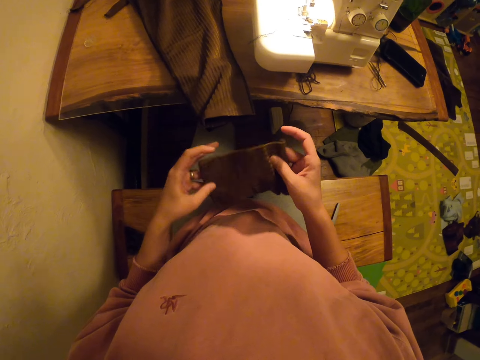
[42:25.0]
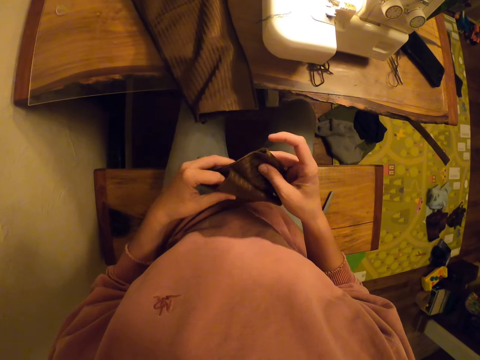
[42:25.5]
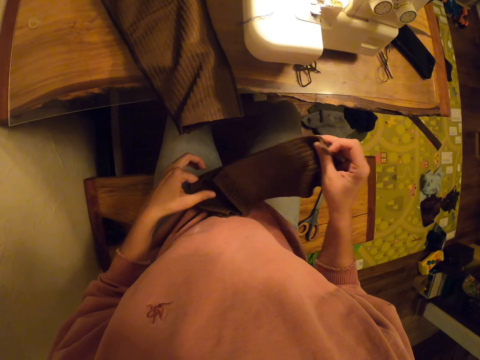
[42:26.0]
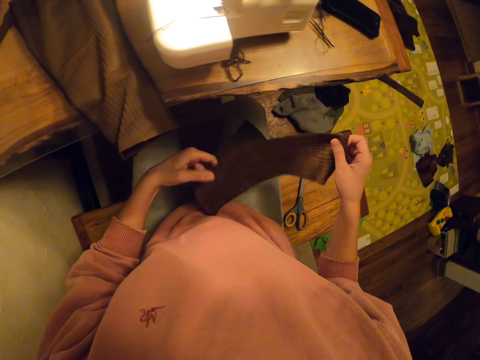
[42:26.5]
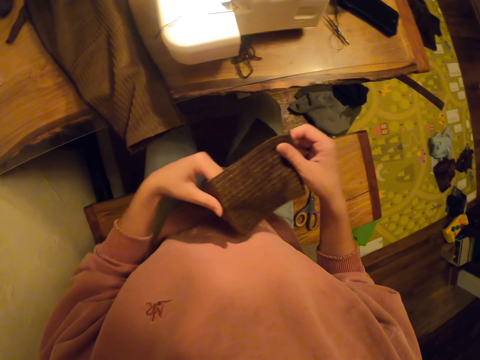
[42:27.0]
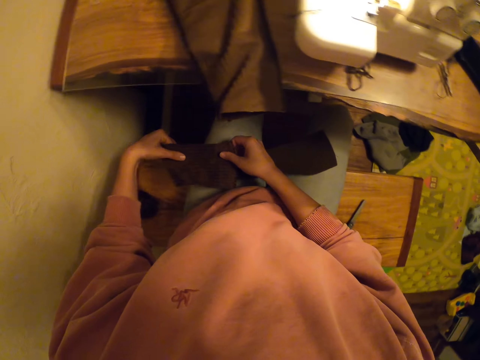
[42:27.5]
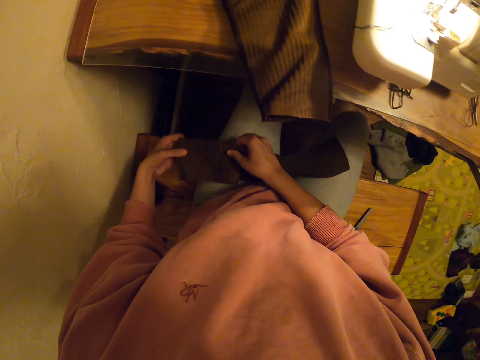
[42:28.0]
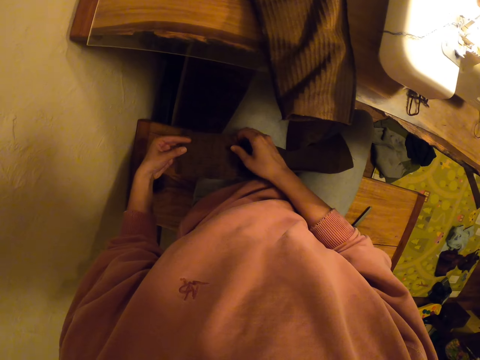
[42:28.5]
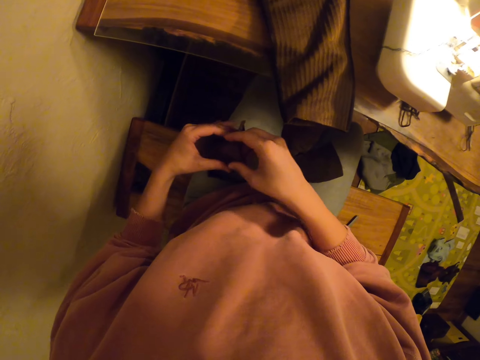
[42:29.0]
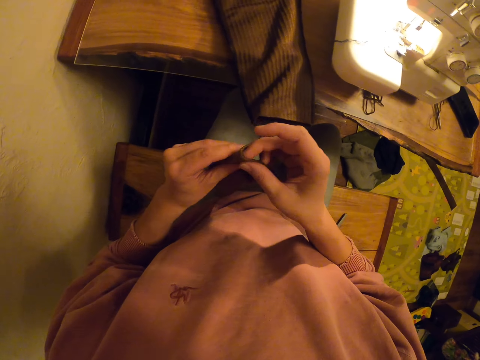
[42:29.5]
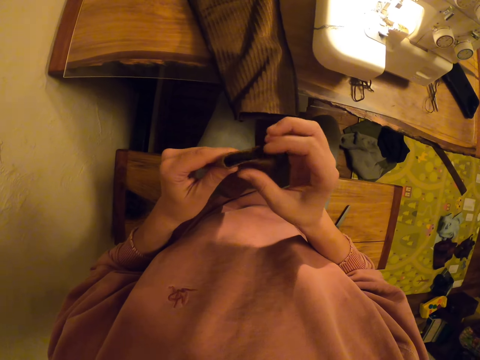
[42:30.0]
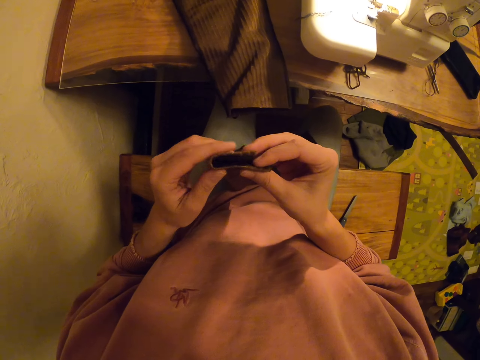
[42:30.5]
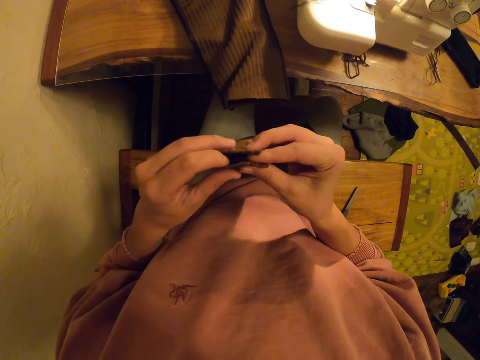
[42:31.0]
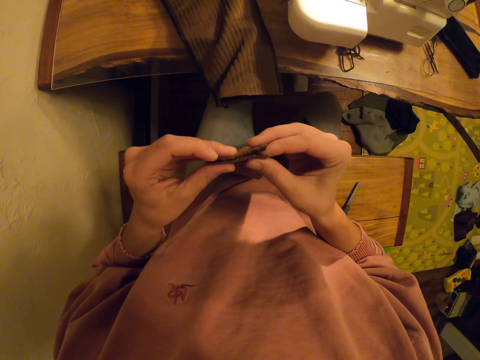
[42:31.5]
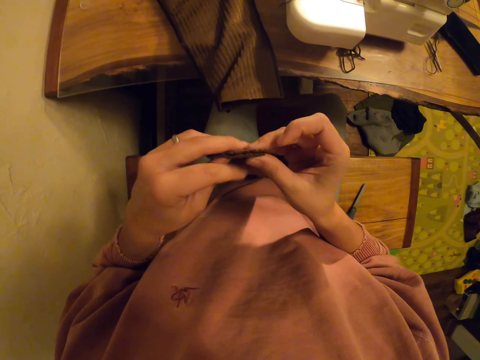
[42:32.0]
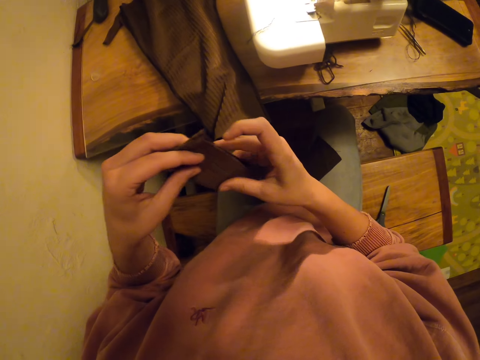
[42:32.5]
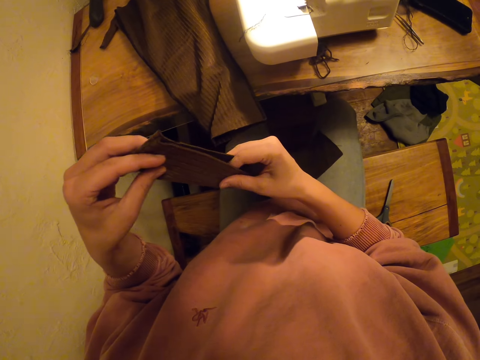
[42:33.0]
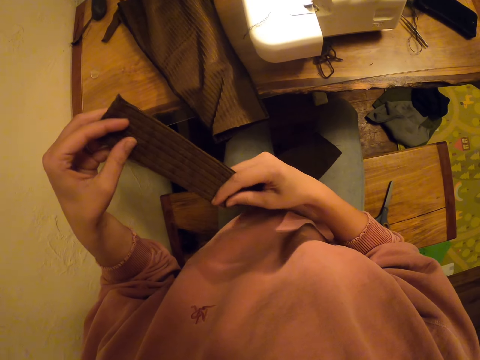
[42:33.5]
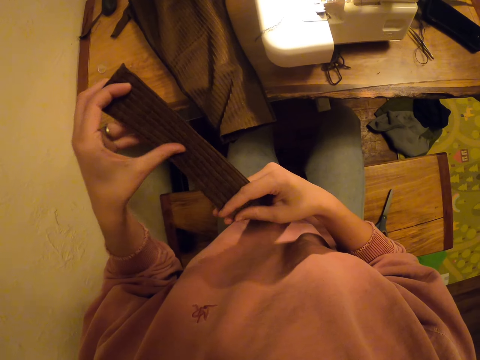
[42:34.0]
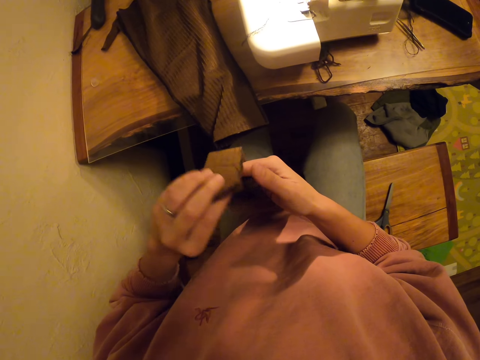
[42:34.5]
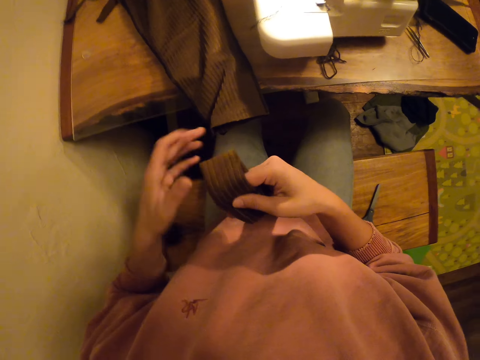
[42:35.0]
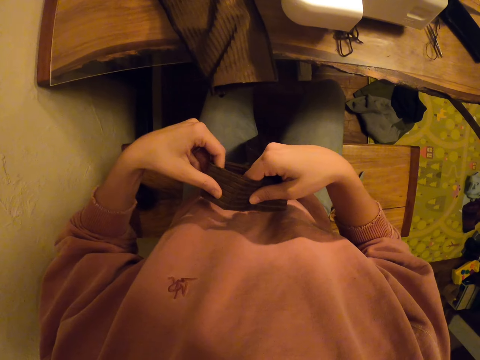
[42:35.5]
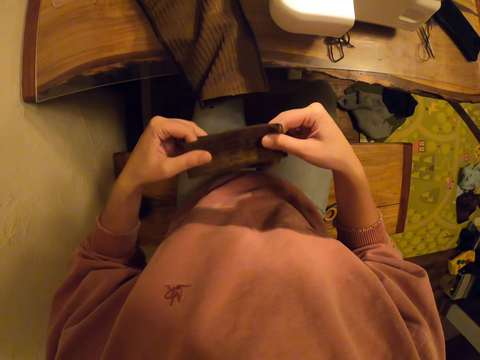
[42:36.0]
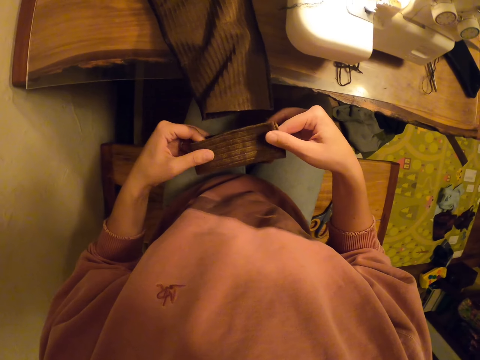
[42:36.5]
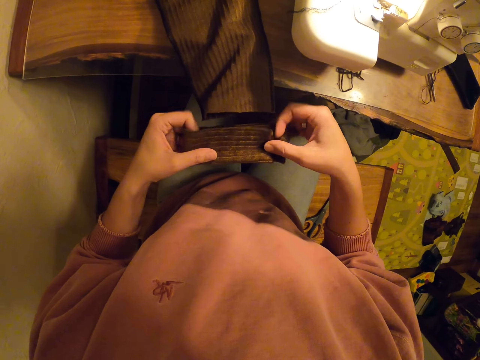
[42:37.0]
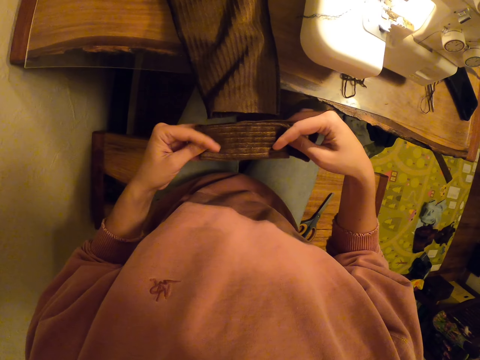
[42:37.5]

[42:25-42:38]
The camera wearer adjusts a piece of material. They hold a piece of cloth with both hands. They stretch the piece of cloth with both hands. They put the piece of cloth on the lap. They fold the piece of cloth with both hands. They straighten the piece of cloth with both hands. They fold the piece of cloth with both hands.

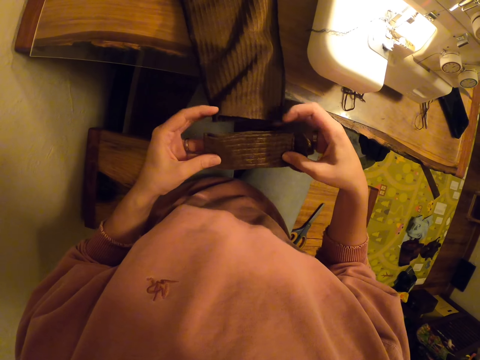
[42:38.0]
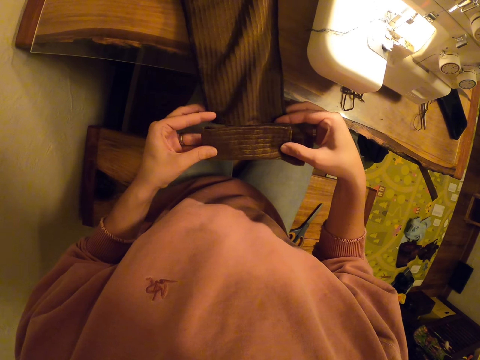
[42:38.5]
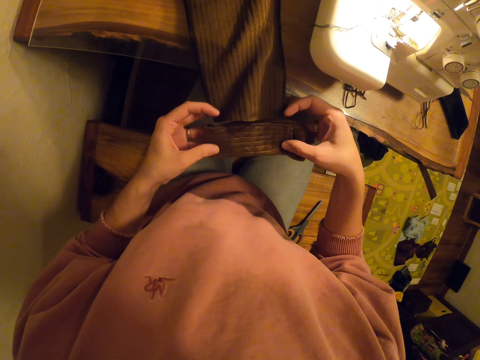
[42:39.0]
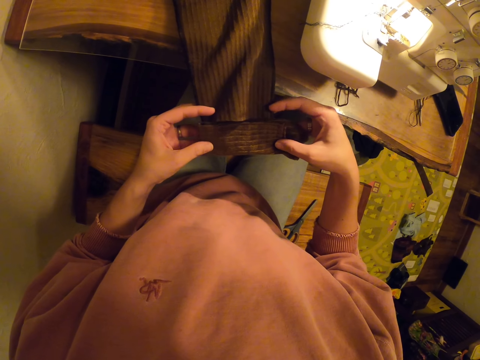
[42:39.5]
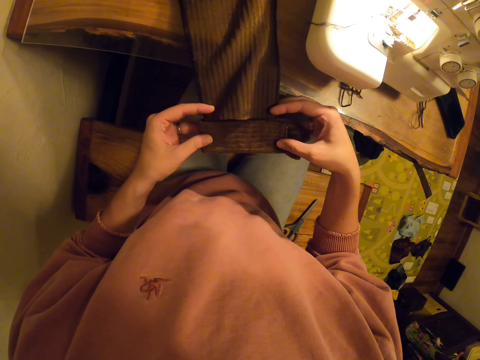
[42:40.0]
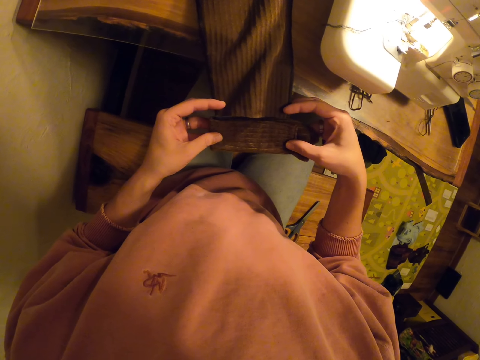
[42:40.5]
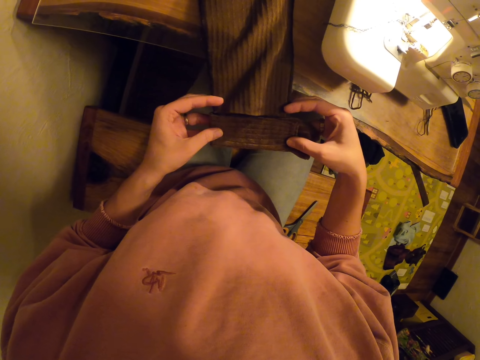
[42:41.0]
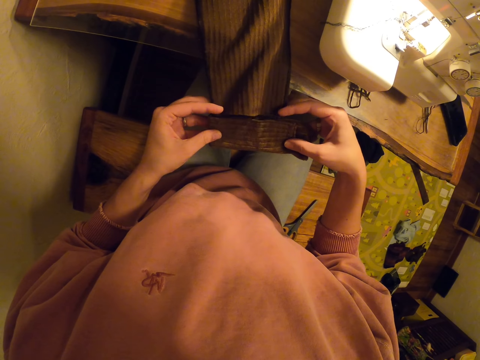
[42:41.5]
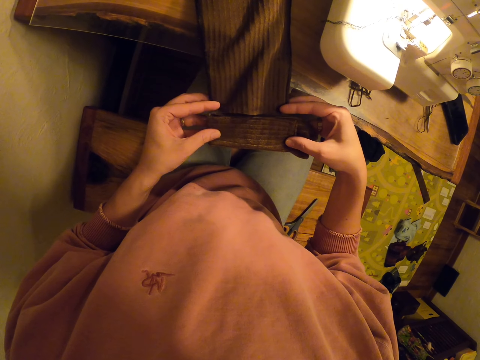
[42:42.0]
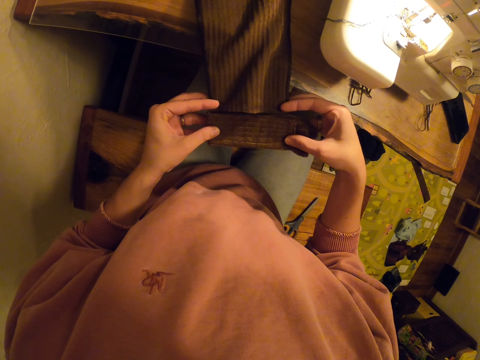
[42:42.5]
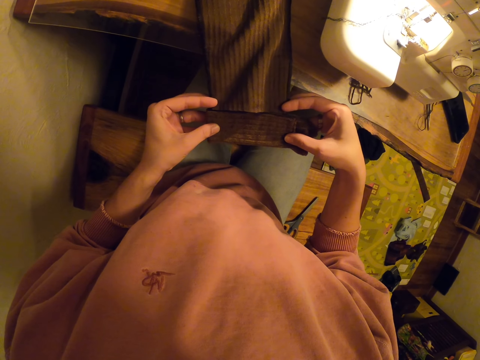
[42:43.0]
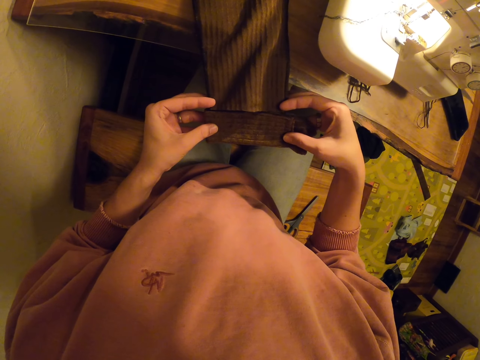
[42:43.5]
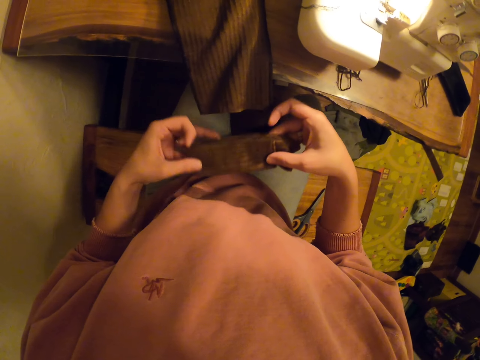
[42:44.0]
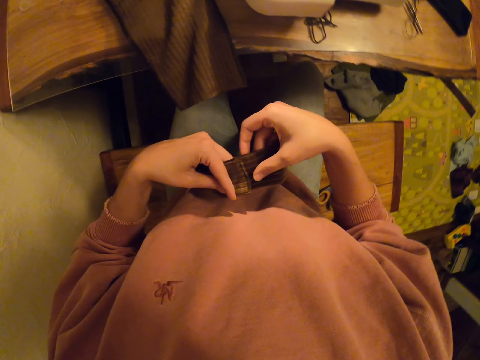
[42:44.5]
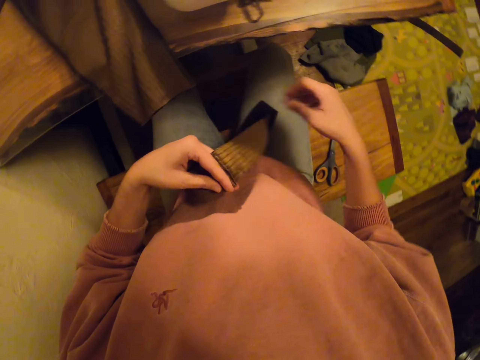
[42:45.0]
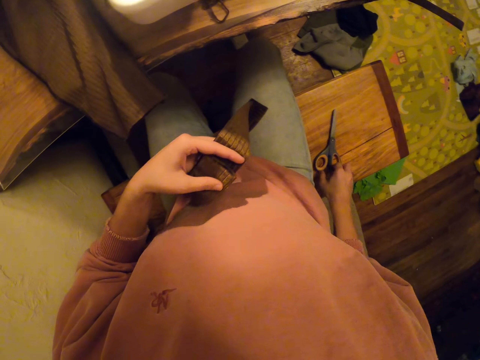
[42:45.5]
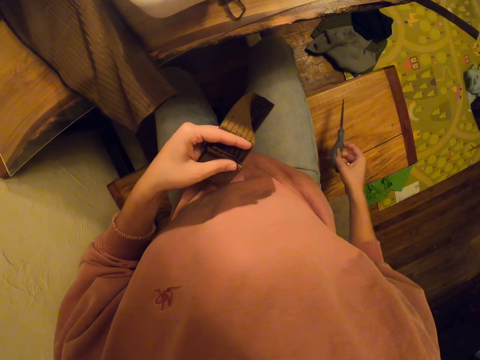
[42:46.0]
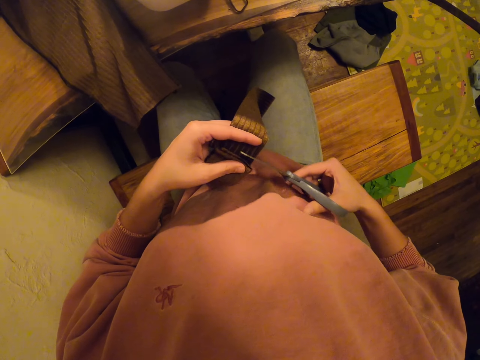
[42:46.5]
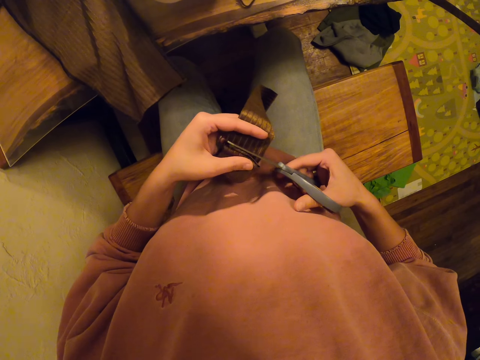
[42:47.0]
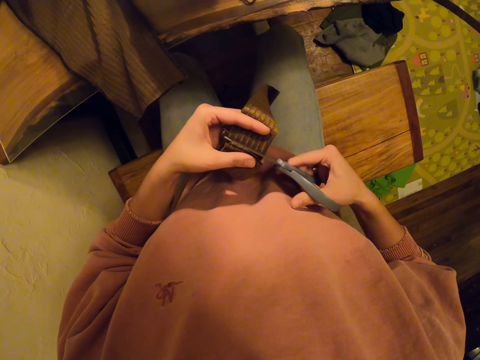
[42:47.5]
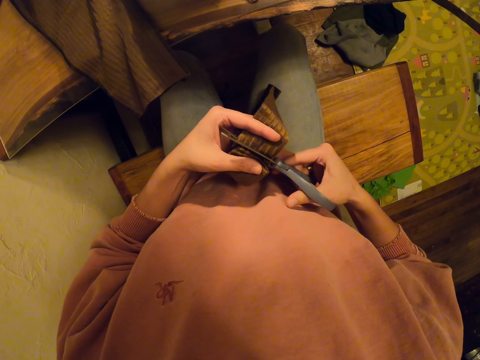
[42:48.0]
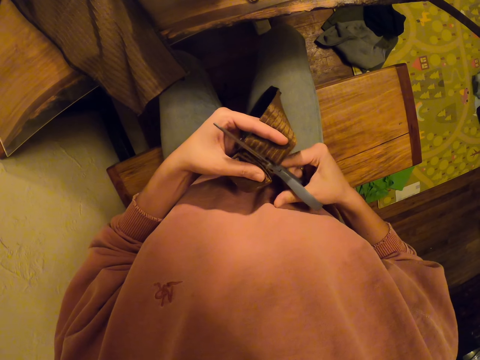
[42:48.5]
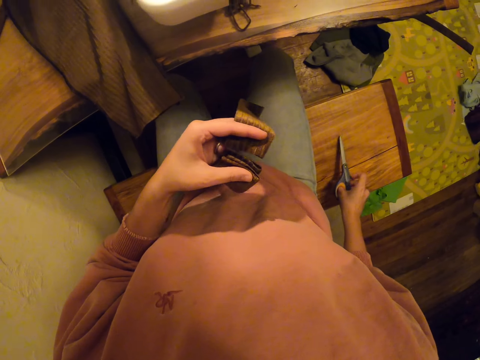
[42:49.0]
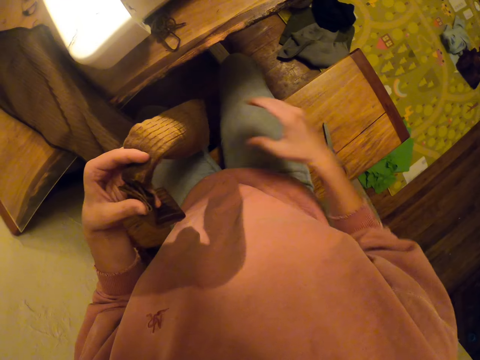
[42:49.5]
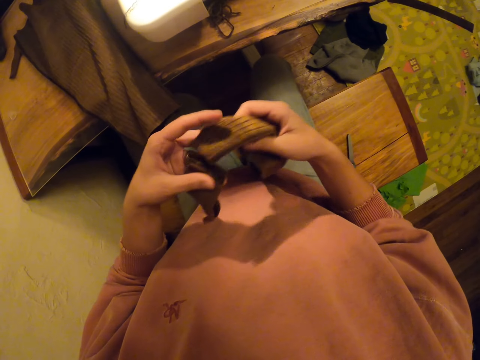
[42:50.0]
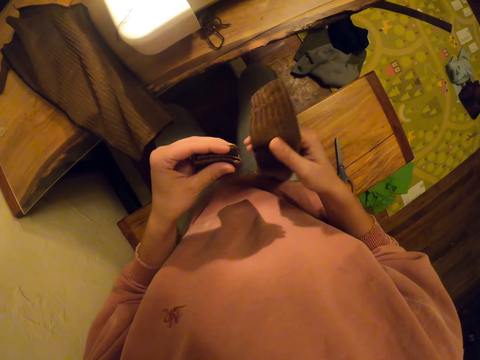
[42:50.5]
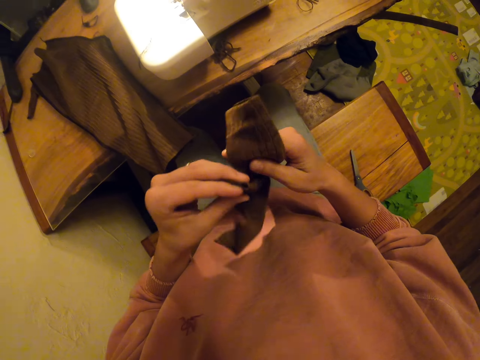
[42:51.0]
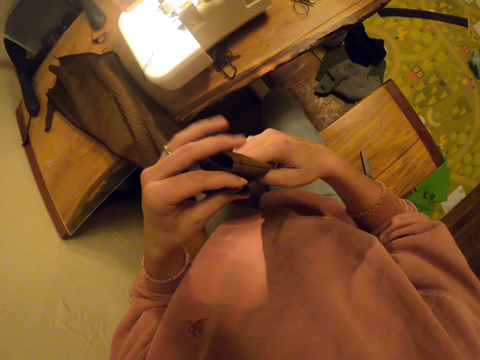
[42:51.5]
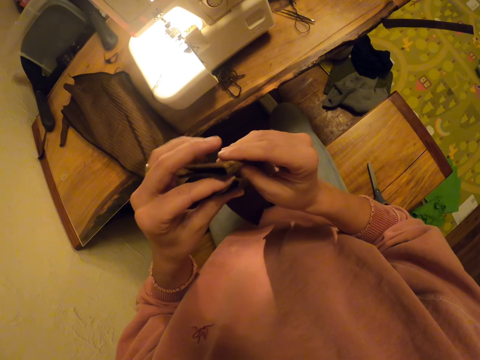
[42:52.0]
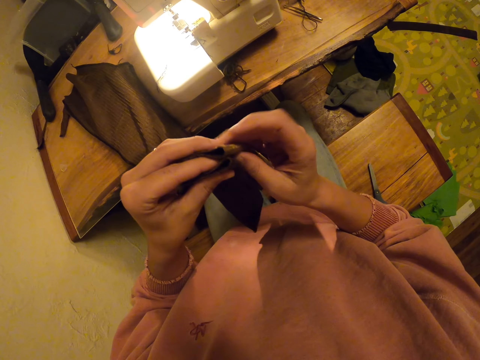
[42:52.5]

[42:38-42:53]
The camera wearer measures a piece of cloth with both hands. They level a piece of material with clothing. They measure the piece of cloth with both hands again. They hold the piece of cloth with both hands. They pick up scissors. They cut the cloth with the scissors. They drop the scissors. They adjust the piece of material. They pull a cloth with the right hand.
